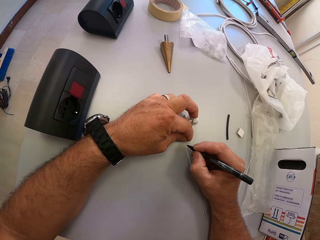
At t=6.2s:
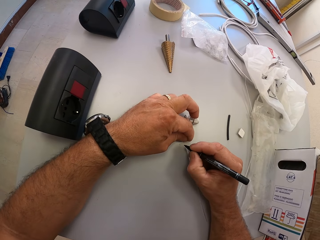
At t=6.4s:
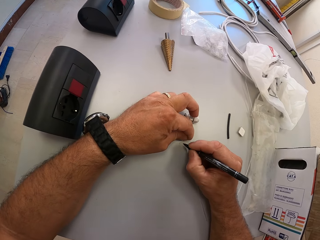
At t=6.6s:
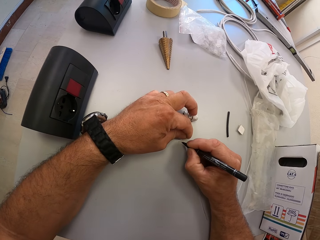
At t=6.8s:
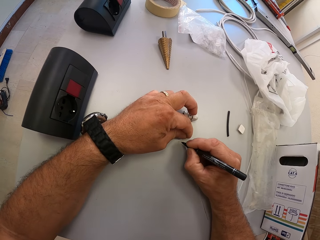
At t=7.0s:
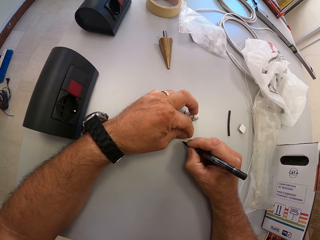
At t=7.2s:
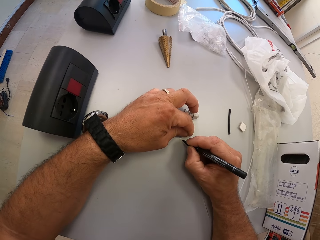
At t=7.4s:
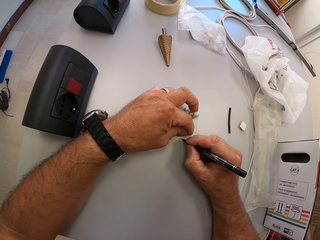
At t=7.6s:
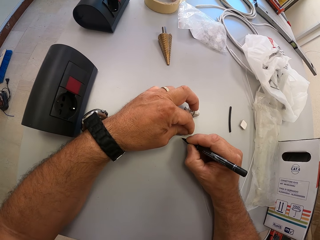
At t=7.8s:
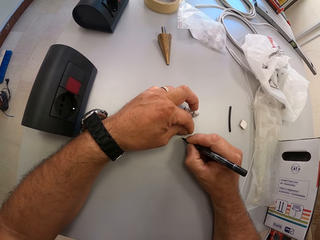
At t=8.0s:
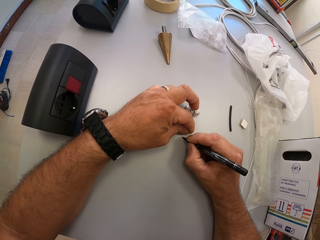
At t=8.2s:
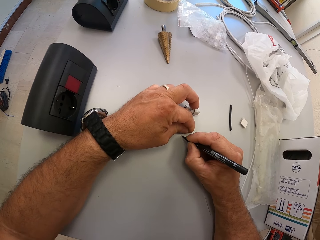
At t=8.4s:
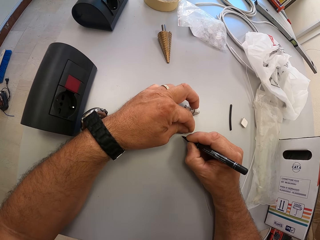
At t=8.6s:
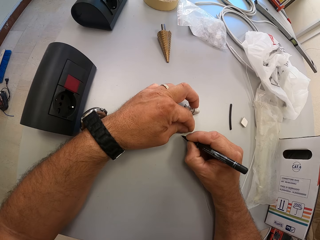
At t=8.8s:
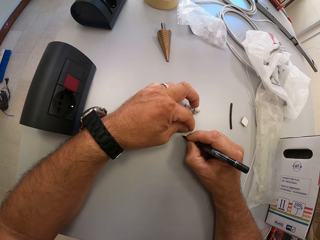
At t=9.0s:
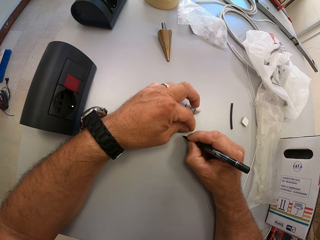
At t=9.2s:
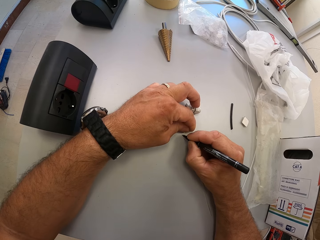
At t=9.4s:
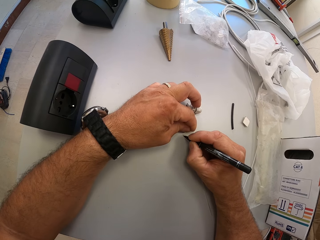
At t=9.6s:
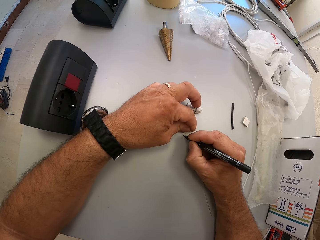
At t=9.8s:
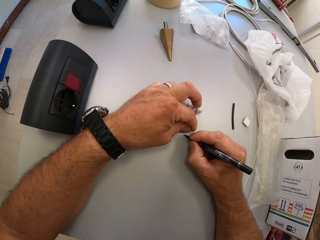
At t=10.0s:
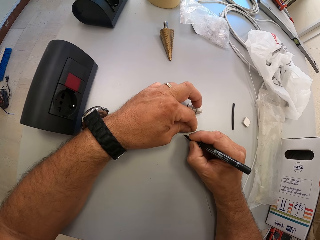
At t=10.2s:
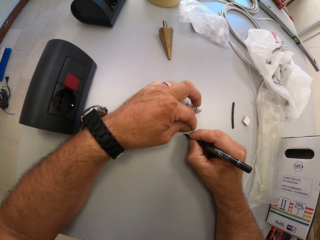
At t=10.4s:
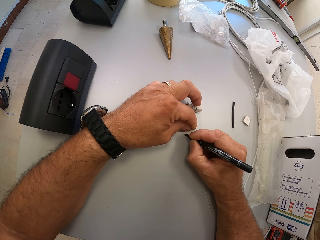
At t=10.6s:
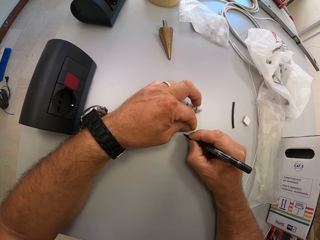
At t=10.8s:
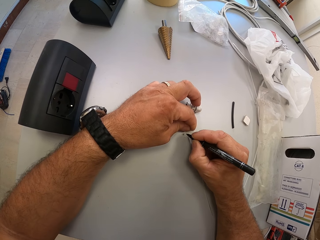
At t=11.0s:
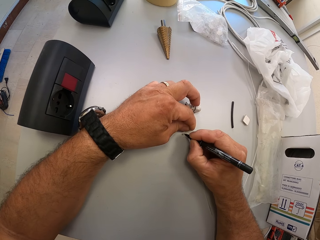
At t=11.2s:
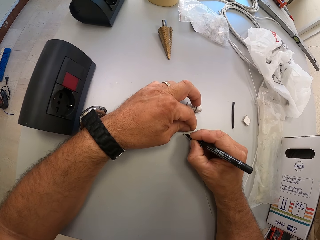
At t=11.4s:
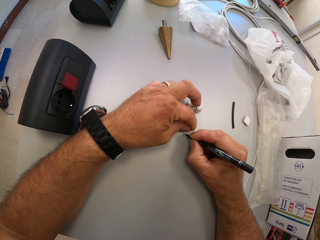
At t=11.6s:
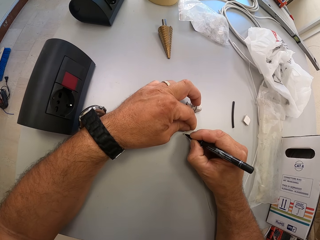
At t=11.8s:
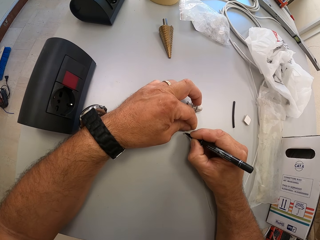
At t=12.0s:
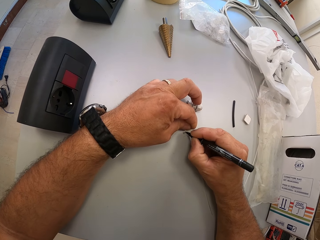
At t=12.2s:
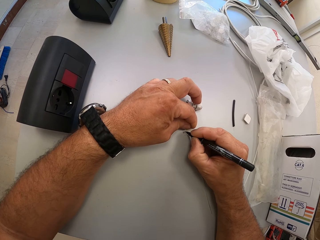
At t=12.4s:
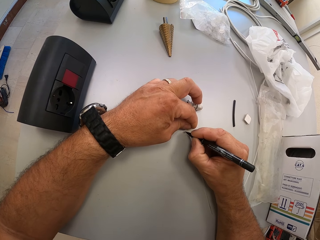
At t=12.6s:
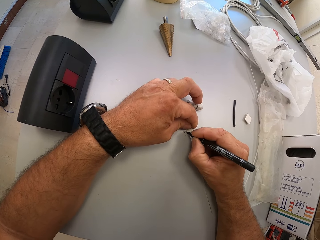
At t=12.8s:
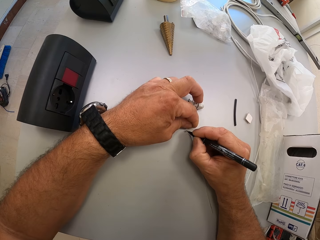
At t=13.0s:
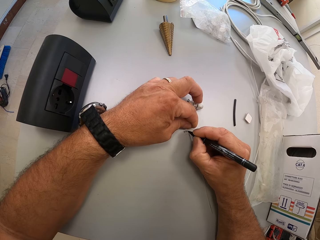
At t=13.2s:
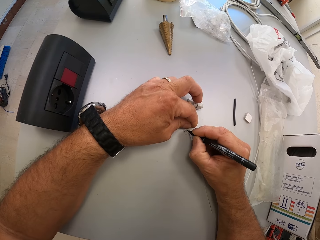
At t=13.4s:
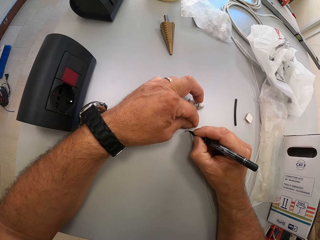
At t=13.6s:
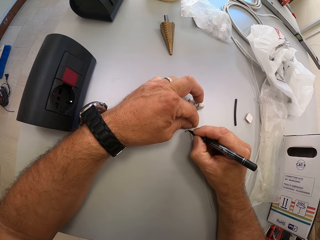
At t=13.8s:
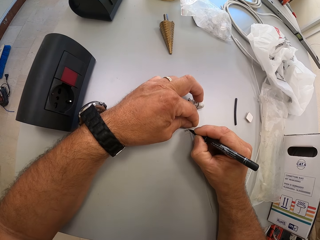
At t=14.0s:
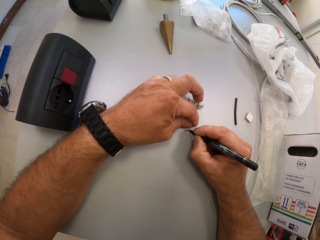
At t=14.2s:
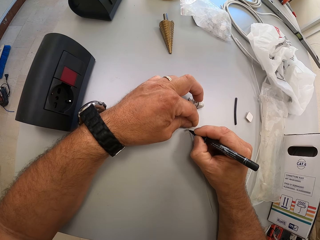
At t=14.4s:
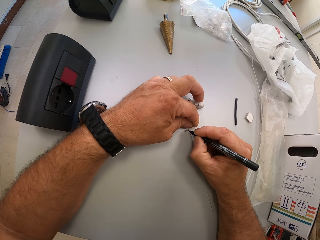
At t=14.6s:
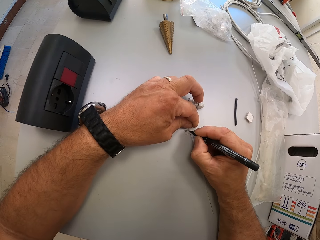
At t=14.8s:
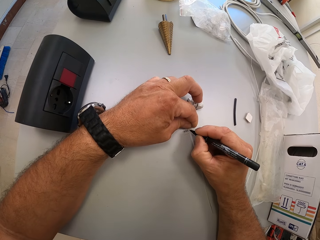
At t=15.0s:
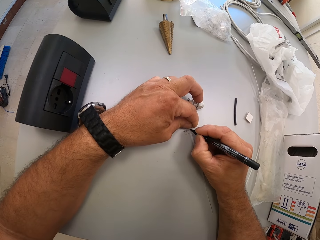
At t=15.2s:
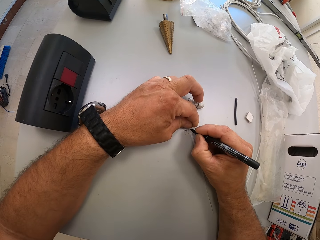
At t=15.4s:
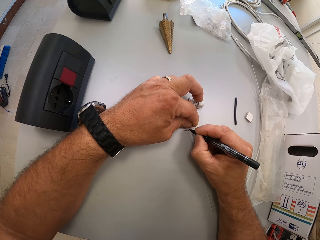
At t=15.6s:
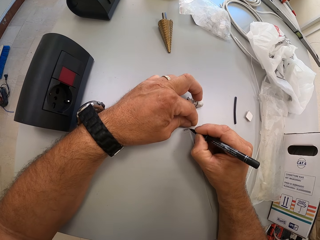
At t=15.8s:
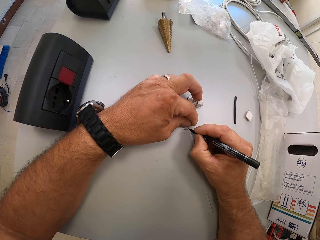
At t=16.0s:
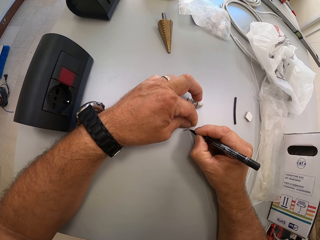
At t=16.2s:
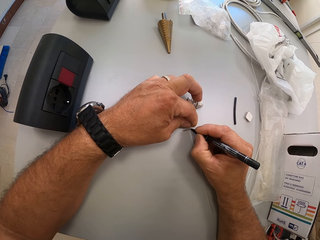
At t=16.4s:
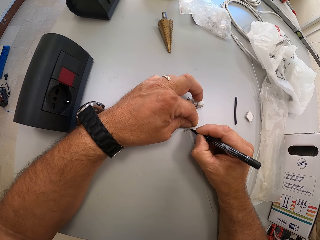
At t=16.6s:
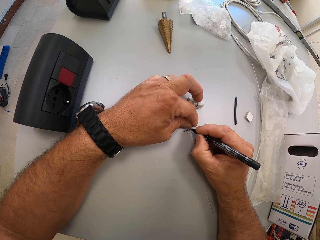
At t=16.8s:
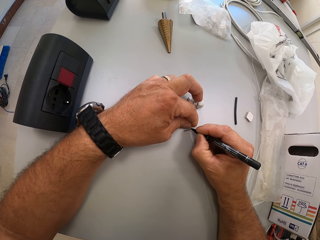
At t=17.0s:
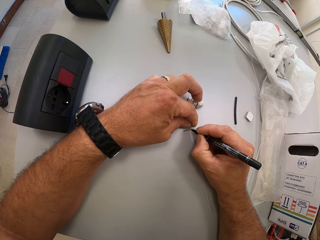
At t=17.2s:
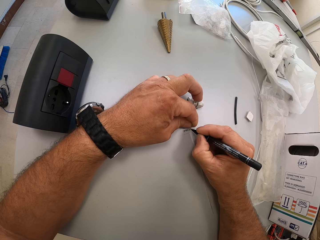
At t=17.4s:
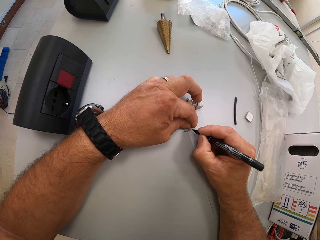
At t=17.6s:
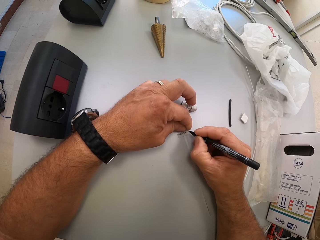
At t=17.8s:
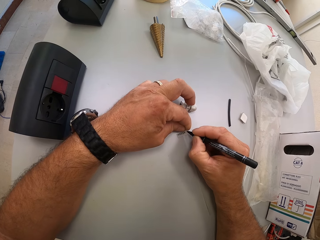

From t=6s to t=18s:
The camera wearer writes on the cable tie.

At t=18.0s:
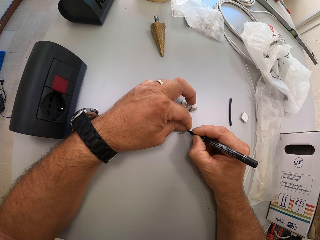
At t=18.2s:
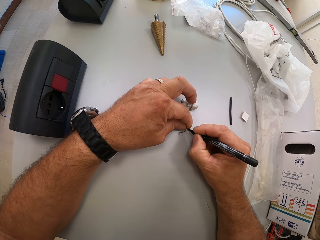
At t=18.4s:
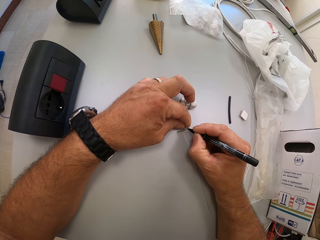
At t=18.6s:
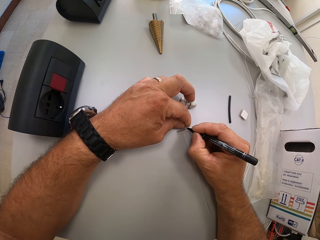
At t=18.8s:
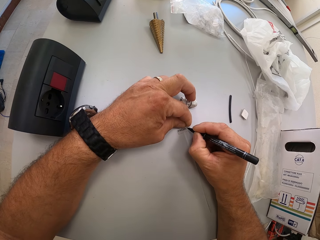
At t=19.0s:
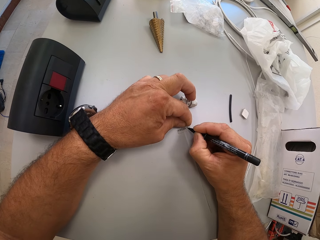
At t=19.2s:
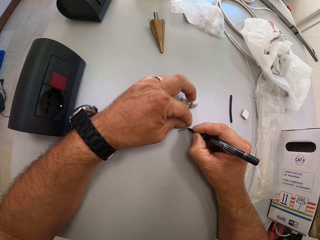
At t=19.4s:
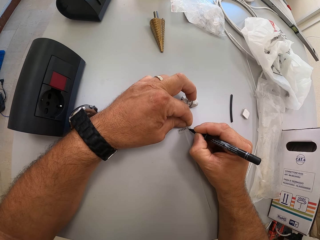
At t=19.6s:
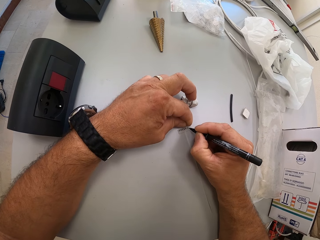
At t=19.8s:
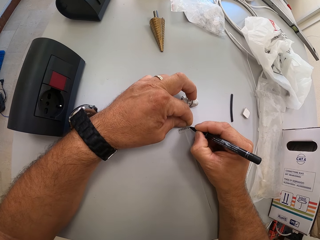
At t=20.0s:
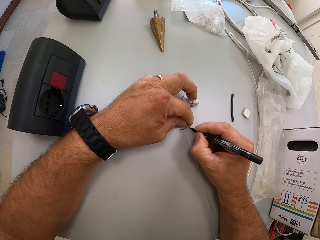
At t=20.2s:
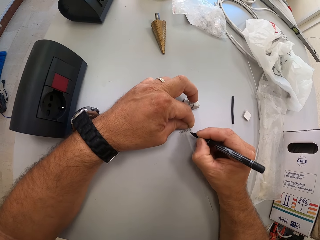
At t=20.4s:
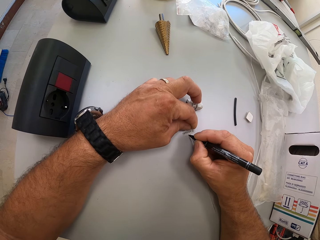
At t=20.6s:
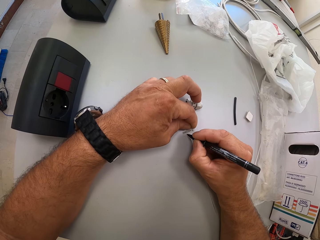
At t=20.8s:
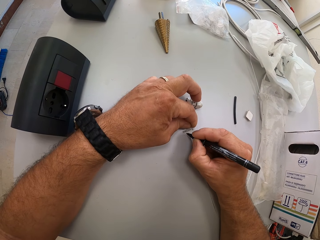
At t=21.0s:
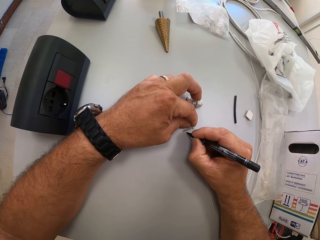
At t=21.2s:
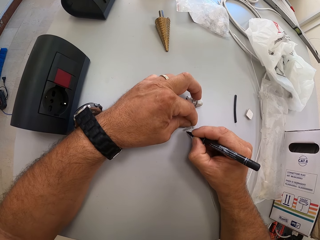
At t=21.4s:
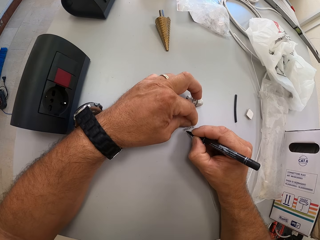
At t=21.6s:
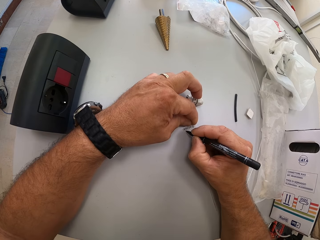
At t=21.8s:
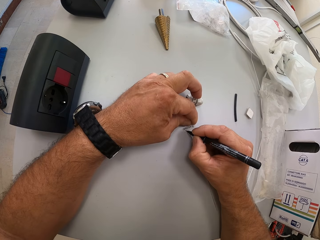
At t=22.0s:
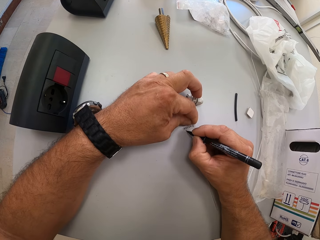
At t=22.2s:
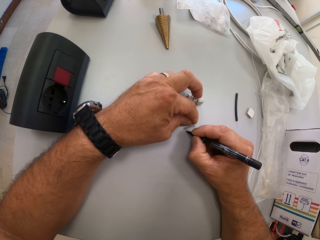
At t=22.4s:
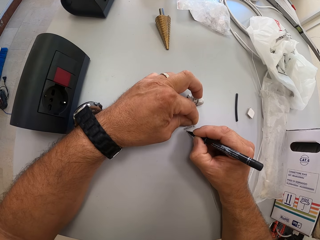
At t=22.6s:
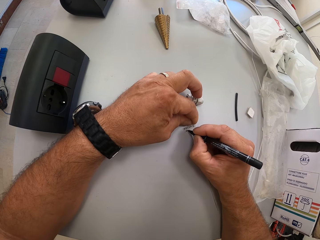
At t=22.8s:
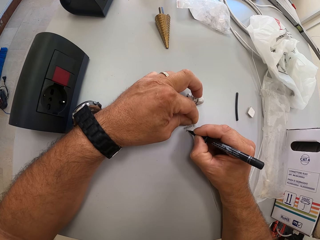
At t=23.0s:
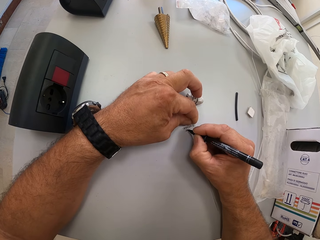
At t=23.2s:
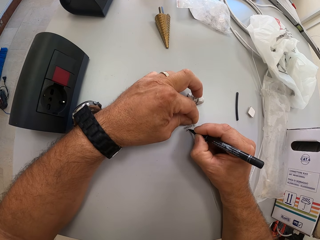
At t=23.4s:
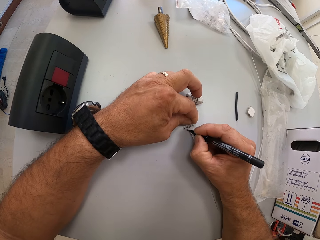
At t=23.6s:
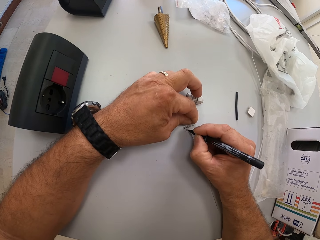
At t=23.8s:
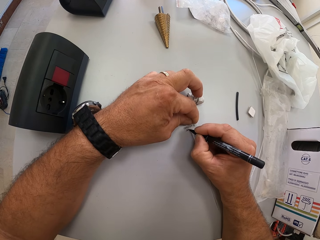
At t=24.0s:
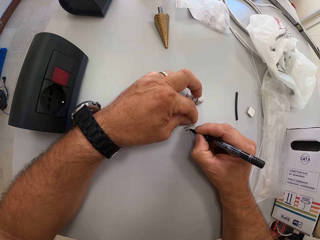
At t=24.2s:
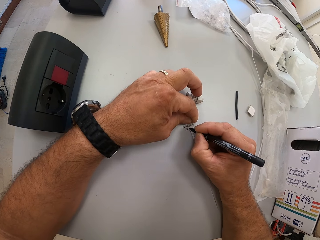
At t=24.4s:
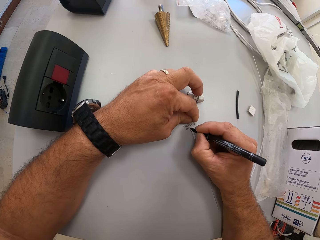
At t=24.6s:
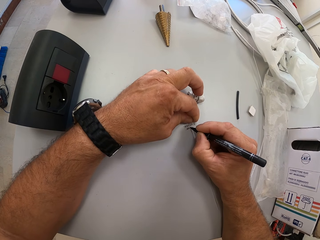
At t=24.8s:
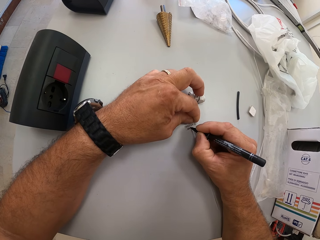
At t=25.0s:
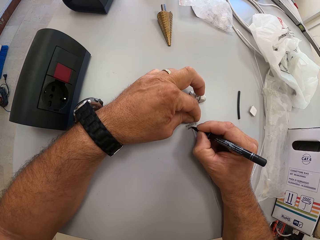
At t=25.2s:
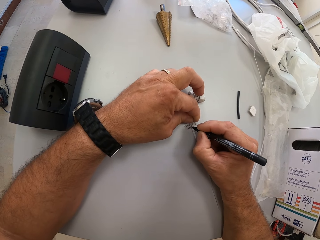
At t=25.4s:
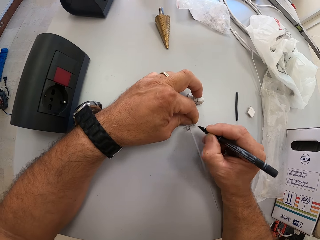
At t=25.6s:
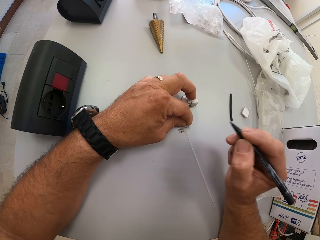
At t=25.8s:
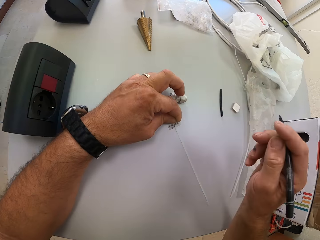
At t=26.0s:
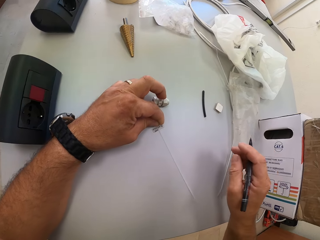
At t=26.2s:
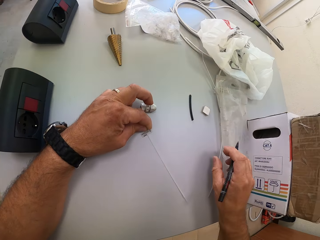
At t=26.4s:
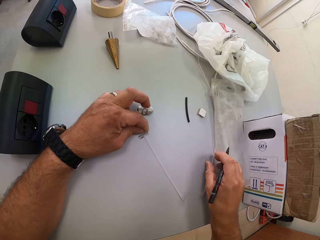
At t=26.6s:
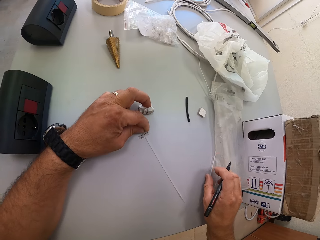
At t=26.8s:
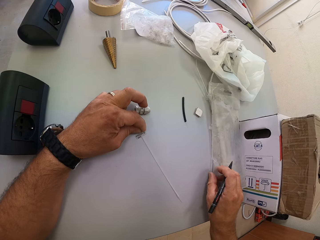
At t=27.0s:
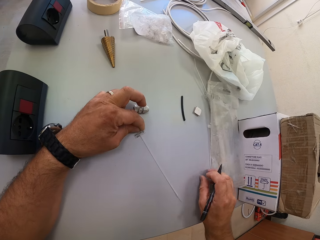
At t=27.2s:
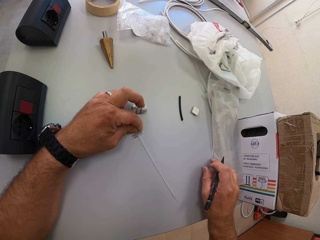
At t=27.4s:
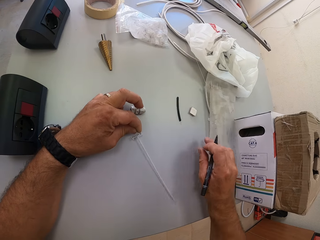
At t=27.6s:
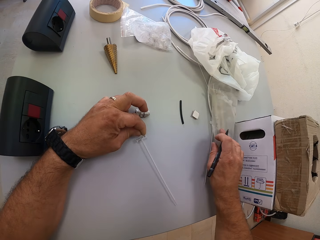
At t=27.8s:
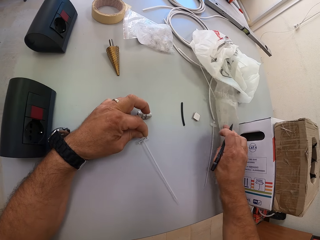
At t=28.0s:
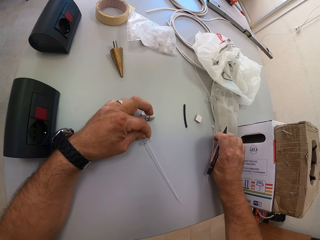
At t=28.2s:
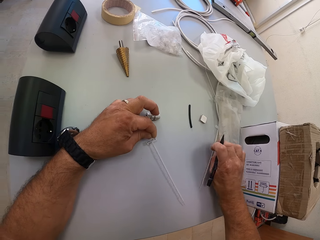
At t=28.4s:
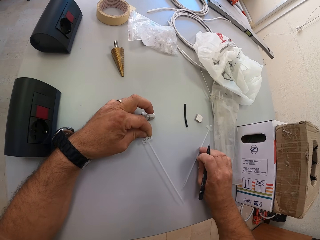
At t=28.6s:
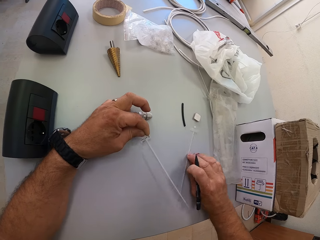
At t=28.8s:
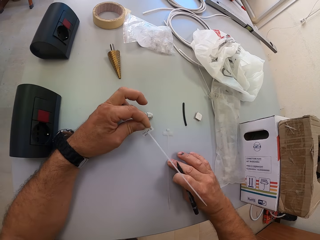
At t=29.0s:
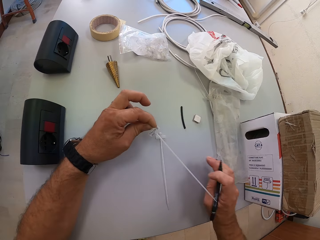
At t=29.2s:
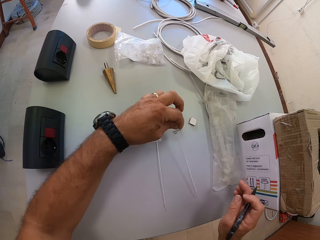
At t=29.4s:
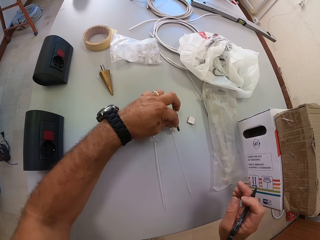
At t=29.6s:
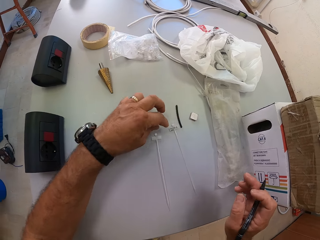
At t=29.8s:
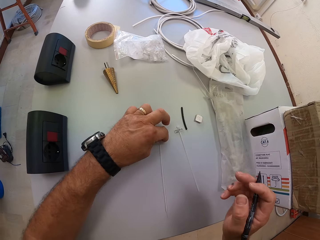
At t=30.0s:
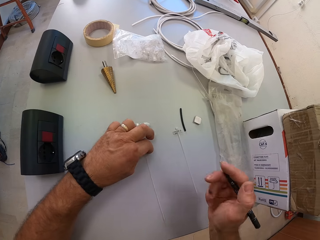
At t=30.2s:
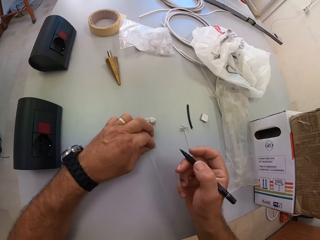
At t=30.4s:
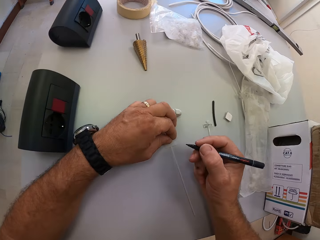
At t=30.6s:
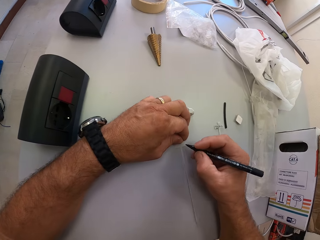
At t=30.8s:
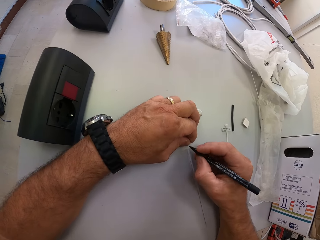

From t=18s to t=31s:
The camera wearer lifts the pen. He pushes the packet of cable ties with his right hand and moves the cable tie from beneath the packet of cable ties. He lifts up the other cable tie with his left hand. He drops the cable tie on the table. He moves the cable tie on the table.
